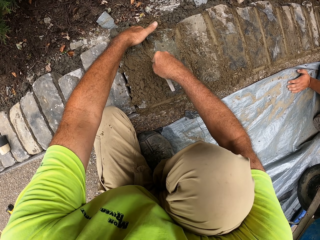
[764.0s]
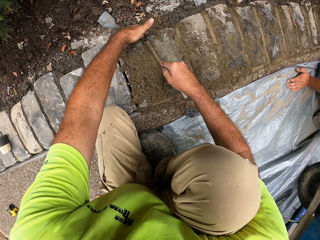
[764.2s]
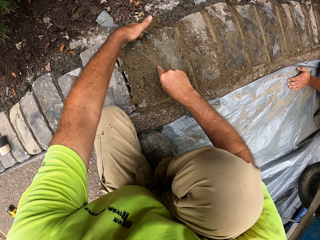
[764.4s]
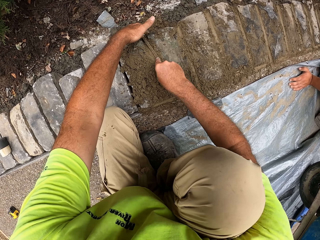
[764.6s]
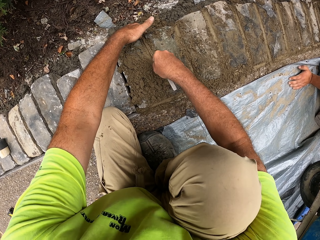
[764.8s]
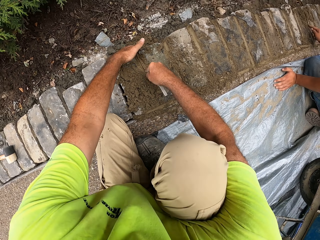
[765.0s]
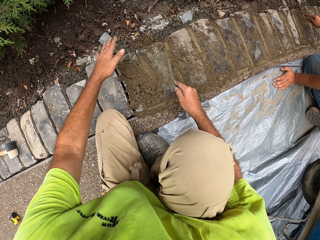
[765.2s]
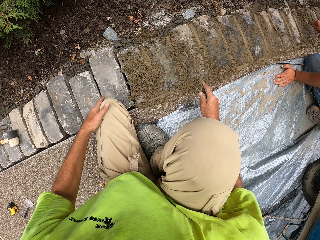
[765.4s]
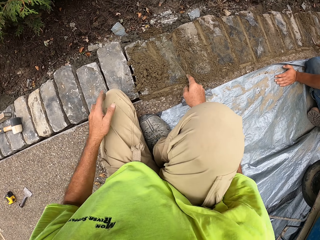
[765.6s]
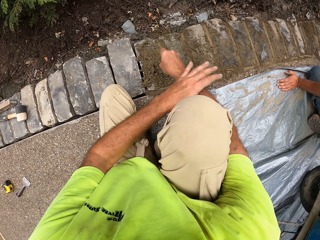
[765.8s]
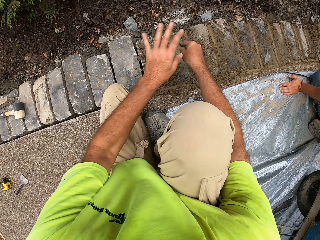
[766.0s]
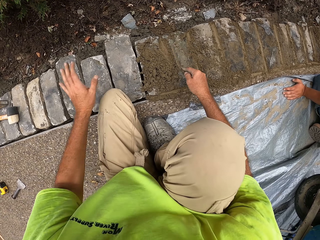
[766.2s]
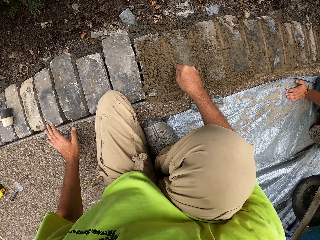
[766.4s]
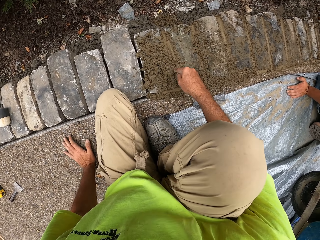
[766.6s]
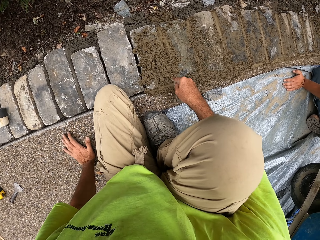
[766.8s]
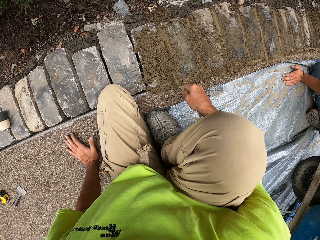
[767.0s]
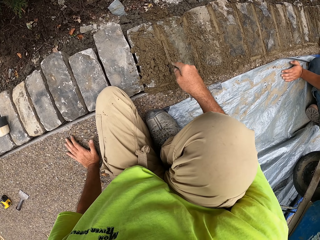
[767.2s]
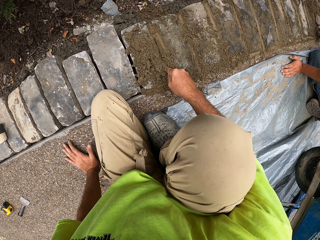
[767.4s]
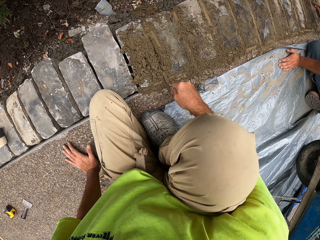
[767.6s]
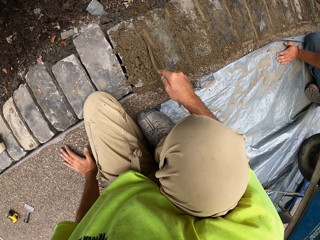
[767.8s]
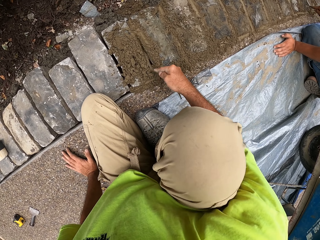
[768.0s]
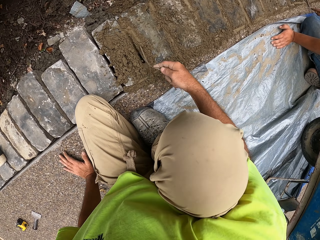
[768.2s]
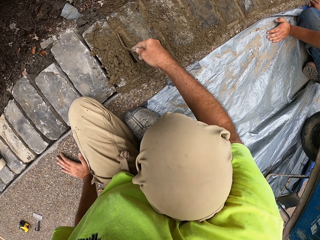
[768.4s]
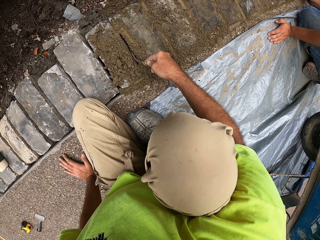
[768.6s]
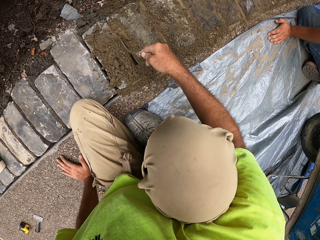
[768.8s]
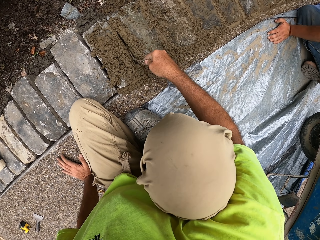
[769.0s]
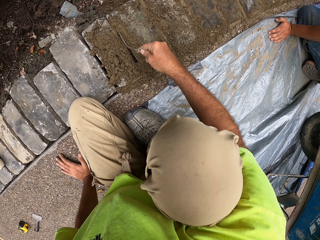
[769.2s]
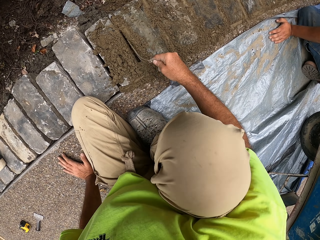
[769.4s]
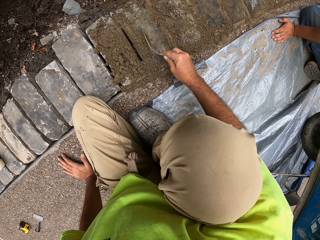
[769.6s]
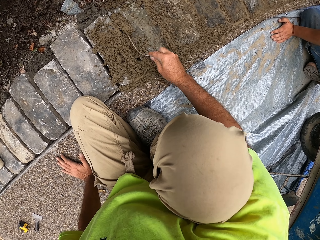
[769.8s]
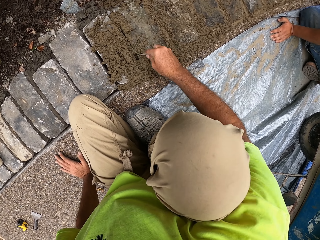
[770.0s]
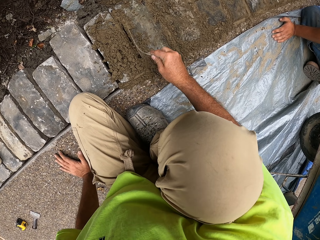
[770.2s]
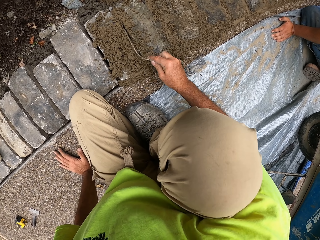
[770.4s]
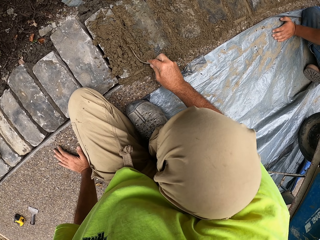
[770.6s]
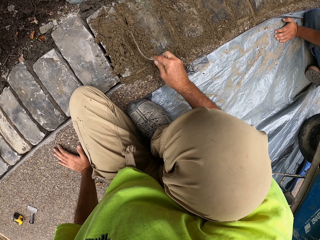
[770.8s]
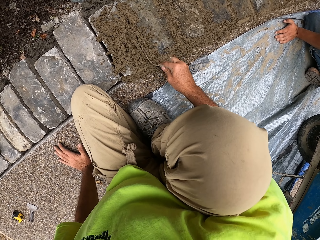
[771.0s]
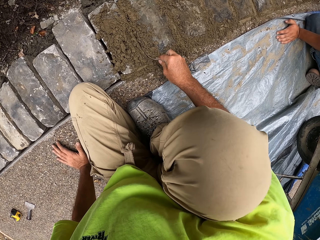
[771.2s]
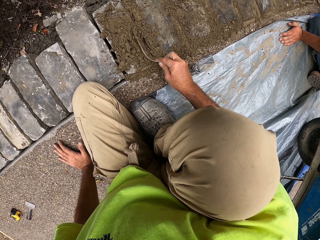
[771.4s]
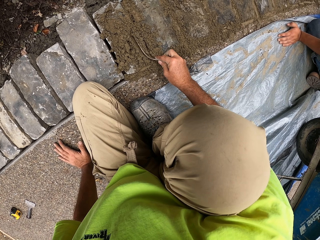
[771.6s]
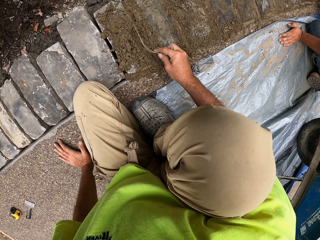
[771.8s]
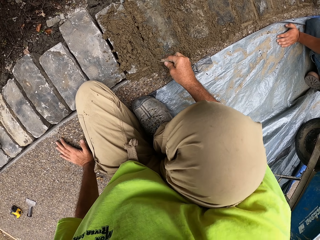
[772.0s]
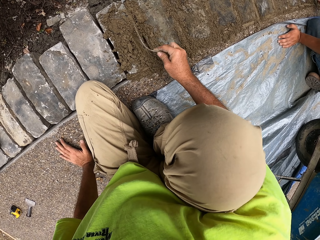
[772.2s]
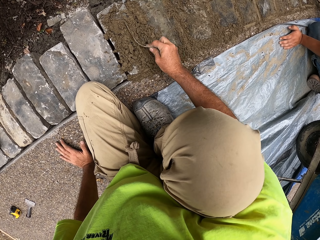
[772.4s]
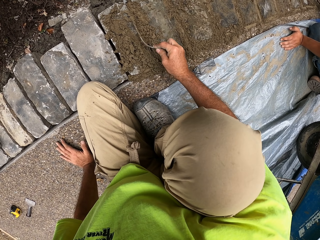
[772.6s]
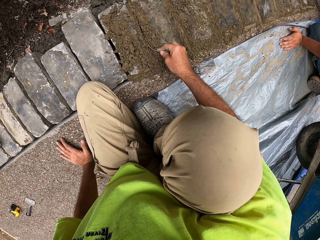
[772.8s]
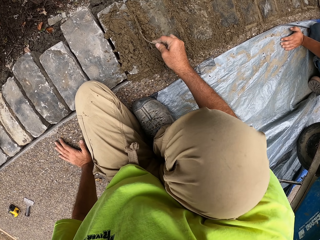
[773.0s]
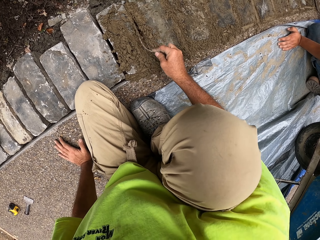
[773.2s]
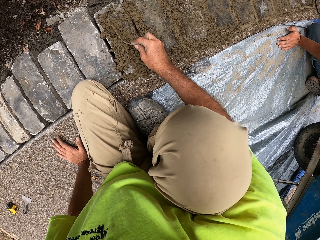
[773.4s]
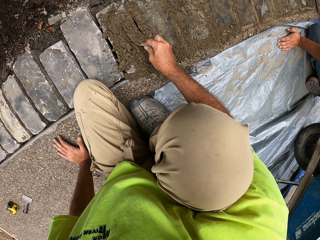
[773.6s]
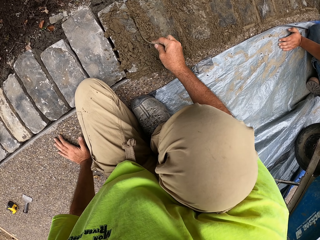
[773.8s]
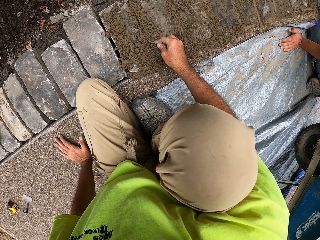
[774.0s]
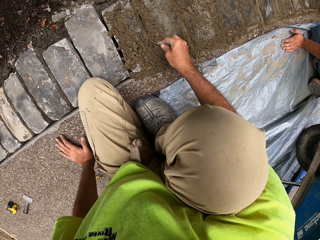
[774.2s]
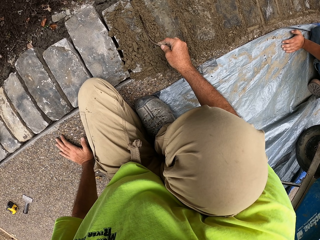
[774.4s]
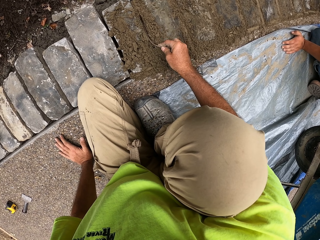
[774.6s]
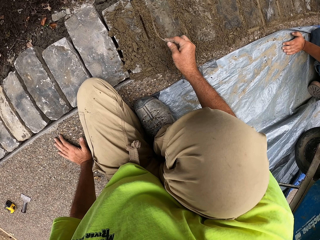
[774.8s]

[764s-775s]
The camera wearer pushes and presses the concrete in the space with a trowel.

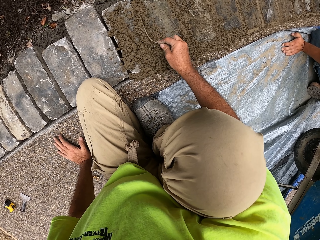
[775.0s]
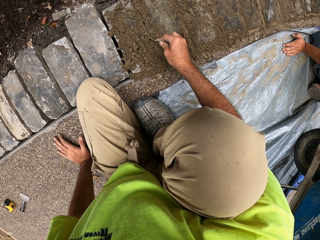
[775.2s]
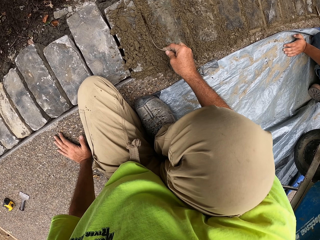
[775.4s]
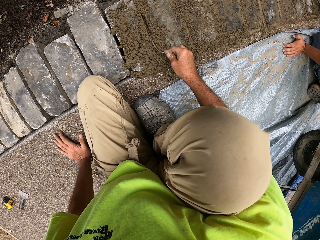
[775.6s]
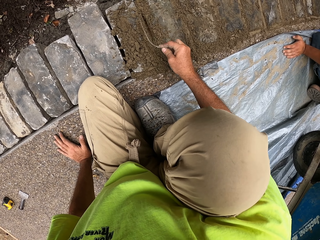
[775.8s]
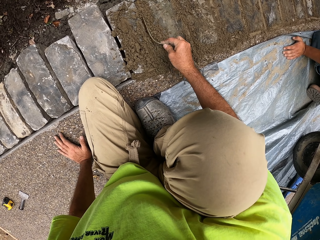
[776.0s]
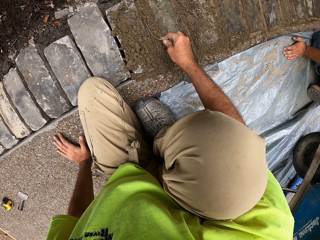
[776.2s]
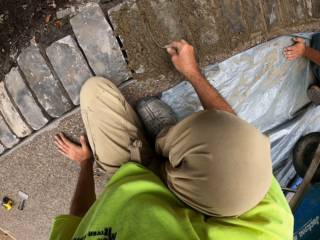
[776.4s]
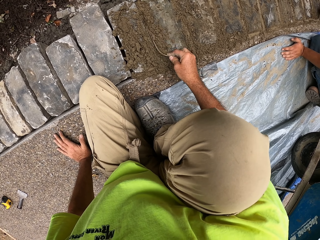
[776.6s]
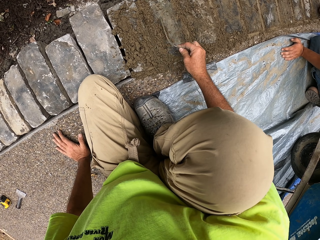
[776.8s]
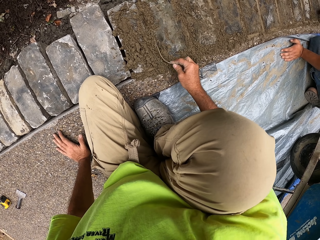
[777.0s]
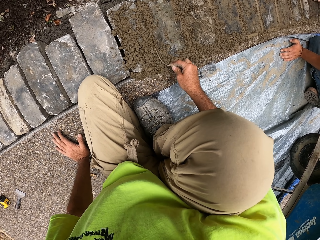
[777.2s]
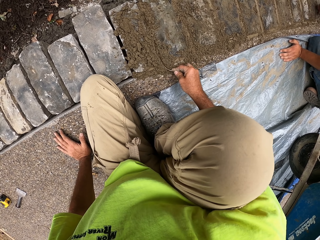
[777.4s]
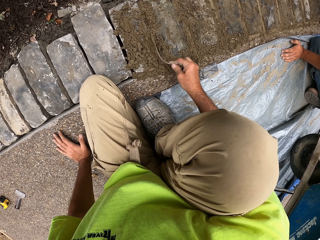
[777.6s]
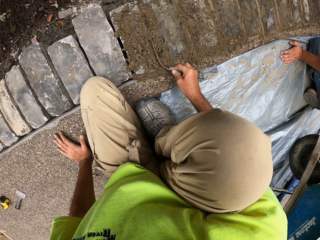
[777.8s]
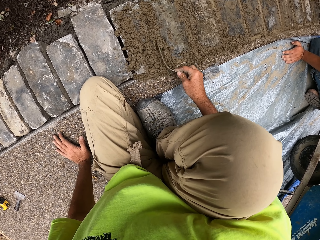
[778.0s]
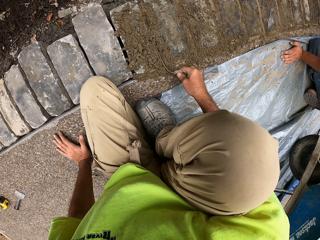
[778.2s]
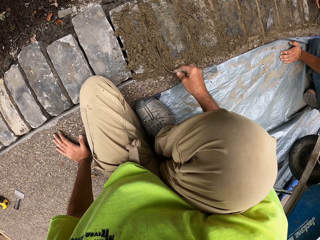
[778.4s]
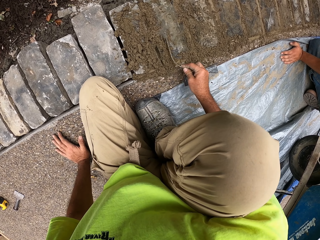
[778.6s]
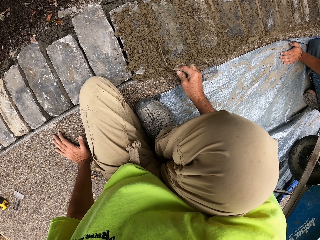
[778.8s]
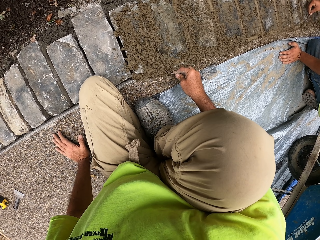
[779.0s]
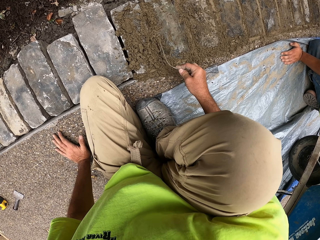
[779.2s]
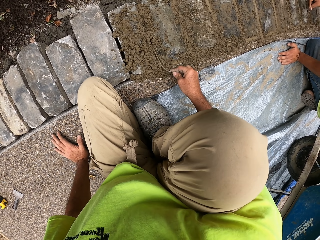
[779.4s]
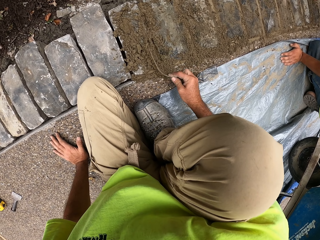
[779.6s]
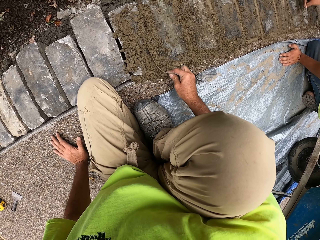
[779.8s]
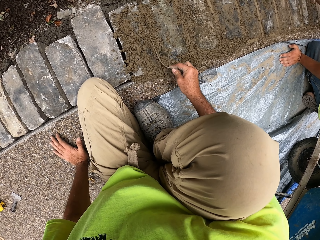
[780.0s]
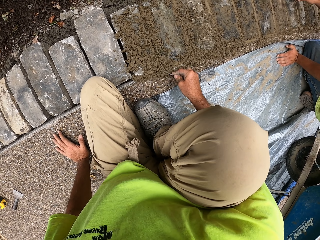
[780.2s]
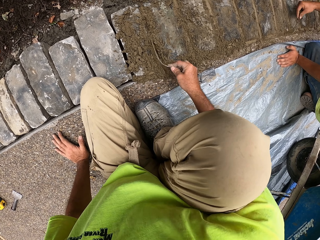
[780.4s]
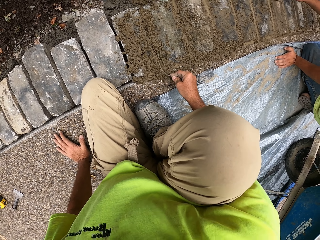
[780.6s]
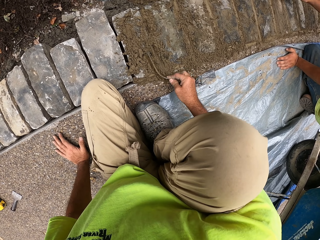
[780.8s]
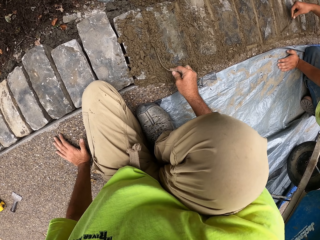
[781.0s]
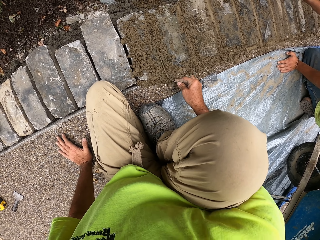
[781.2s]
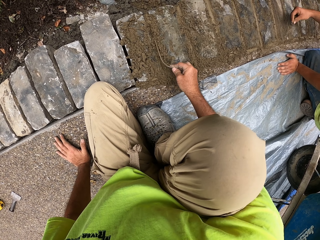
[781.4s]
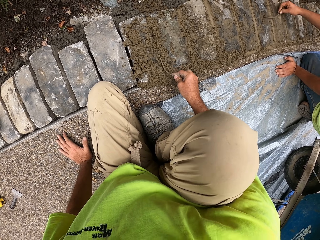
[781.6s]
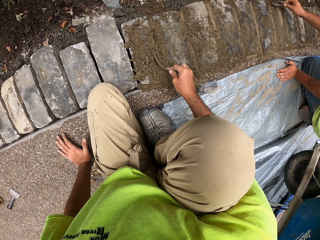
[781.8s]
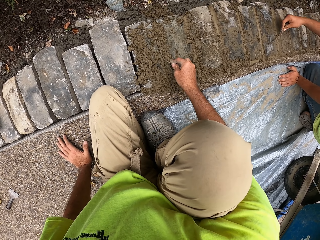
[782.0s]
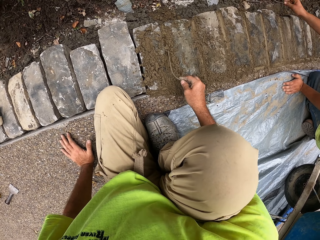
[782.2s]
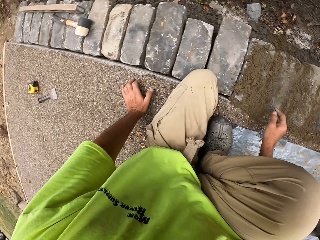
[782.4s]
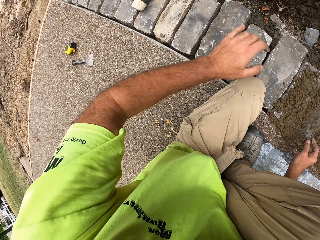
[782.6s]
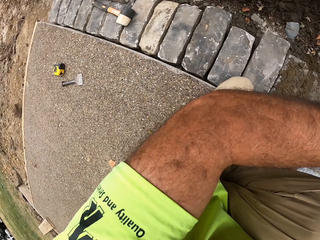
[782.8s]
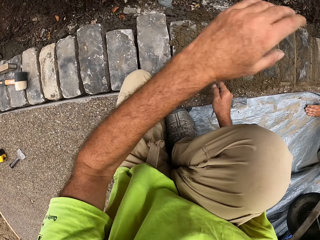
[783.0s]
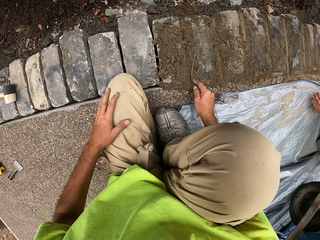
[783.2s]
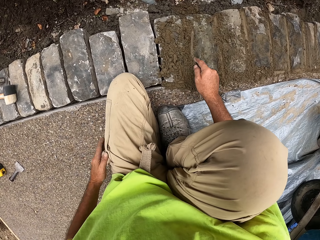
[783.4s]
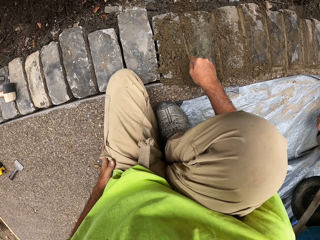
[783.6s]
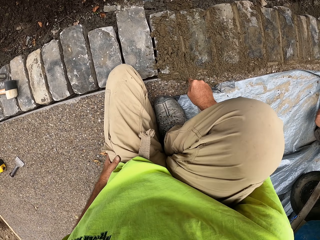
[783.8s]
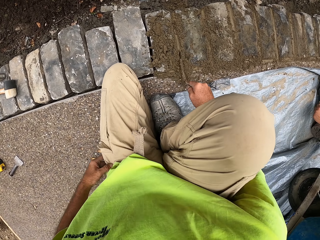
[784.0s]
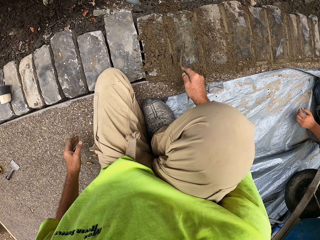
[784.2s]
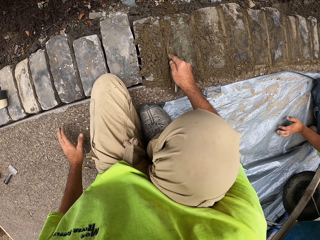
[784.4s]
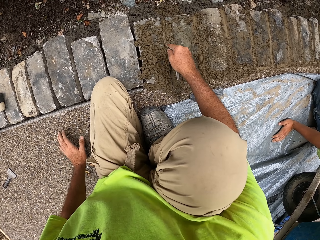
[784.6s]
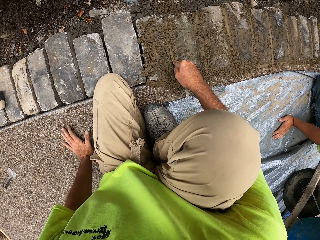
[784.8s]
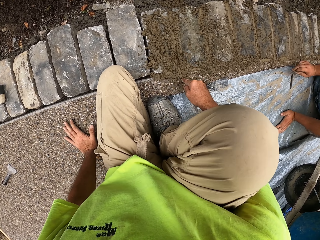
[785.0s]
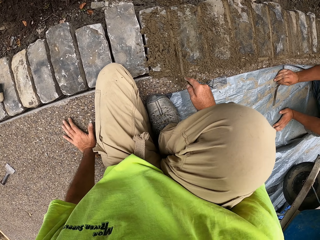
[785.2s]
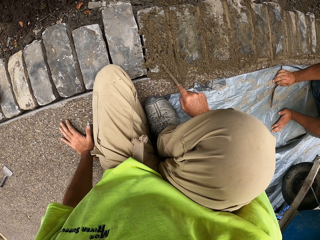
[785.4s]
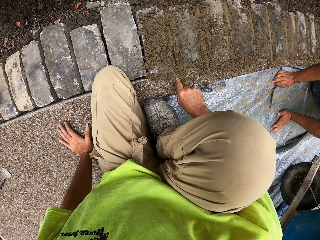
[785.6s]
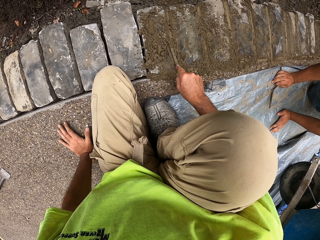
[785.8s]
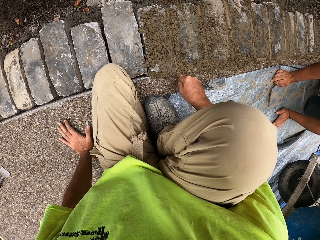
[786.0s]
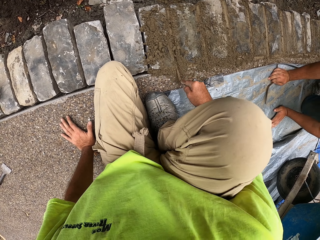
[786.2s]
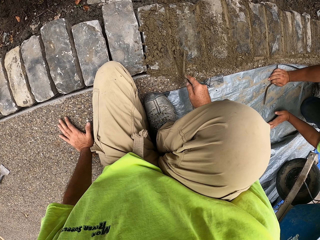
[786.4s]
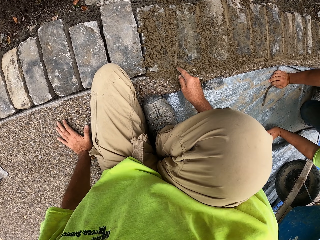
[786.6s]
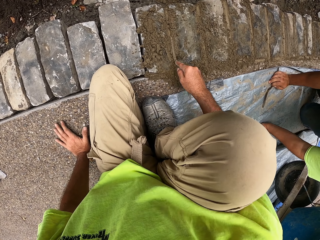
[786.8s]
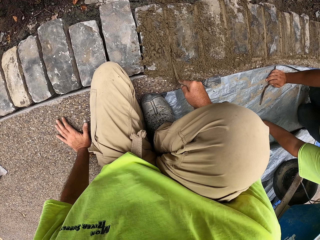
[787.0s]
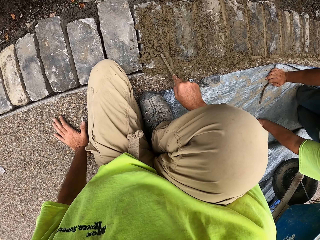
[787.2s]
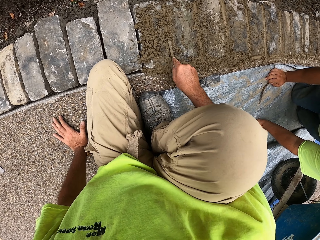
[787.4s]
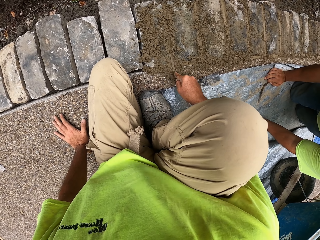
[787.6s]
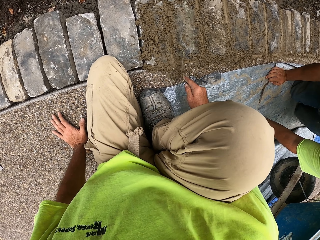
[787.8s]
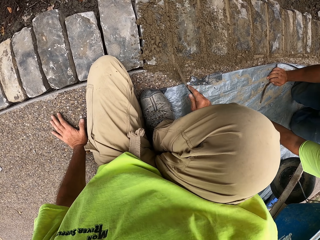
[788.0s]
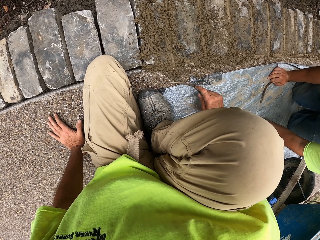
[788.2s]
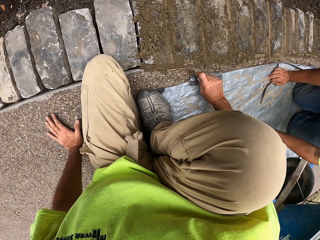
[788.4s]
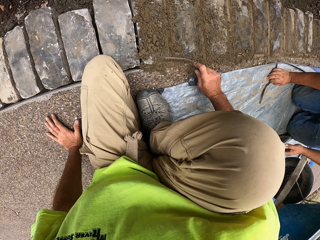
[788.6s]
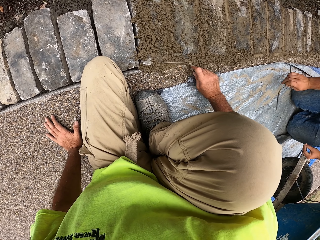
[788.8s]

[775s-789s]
The camera wearer pushes and presses the concrete in the space with a trowel. They raise the left hand. They push and press the concrete in the space with the trowel.
